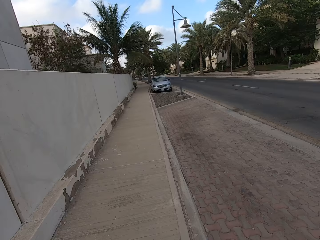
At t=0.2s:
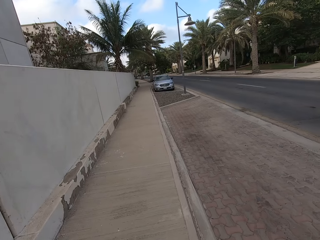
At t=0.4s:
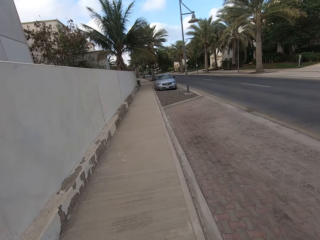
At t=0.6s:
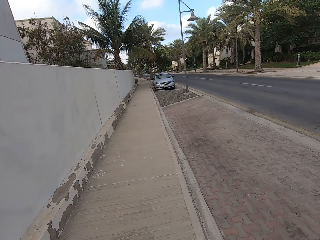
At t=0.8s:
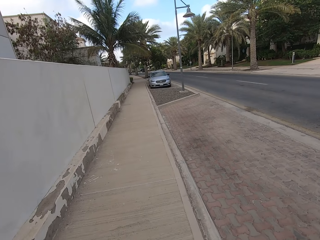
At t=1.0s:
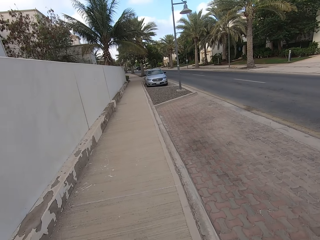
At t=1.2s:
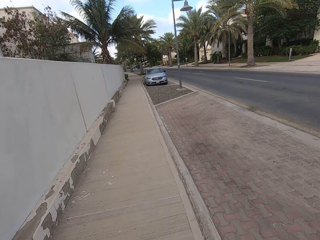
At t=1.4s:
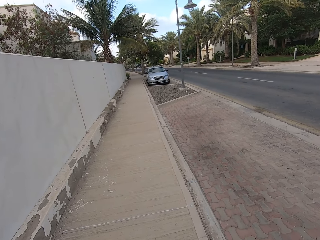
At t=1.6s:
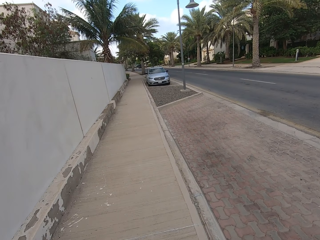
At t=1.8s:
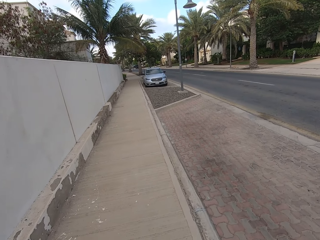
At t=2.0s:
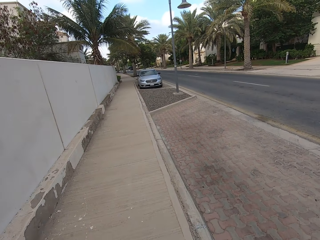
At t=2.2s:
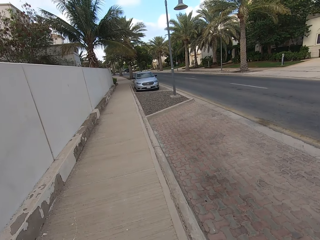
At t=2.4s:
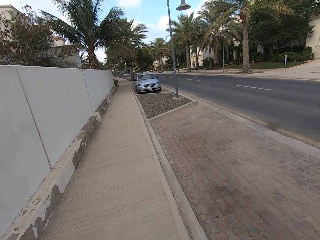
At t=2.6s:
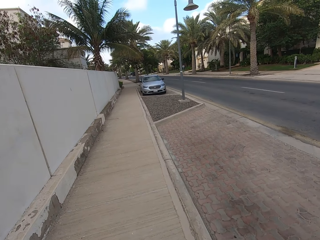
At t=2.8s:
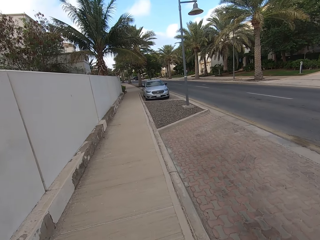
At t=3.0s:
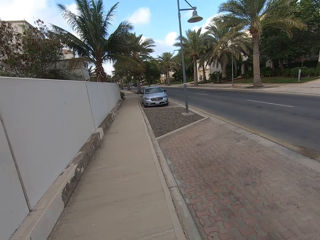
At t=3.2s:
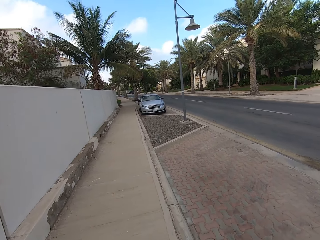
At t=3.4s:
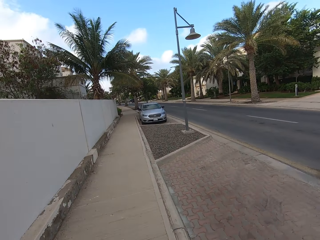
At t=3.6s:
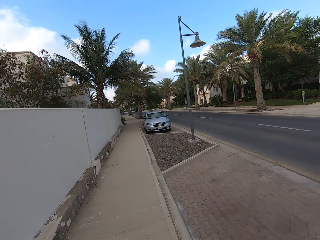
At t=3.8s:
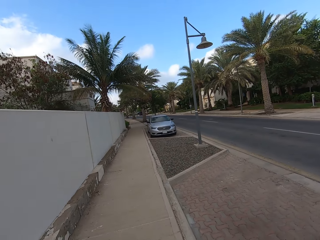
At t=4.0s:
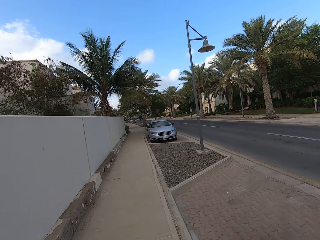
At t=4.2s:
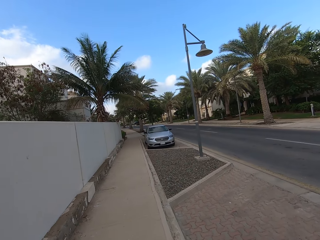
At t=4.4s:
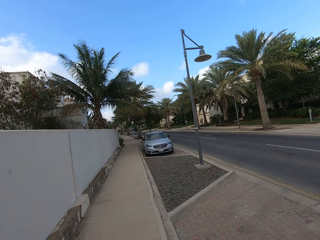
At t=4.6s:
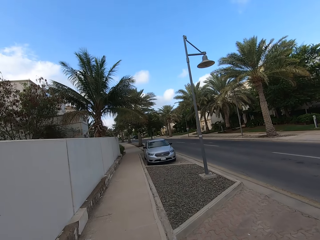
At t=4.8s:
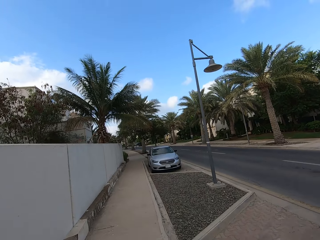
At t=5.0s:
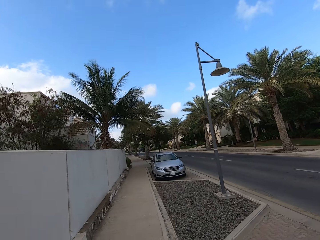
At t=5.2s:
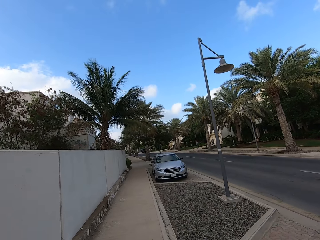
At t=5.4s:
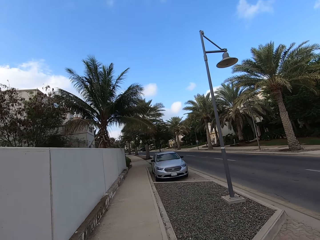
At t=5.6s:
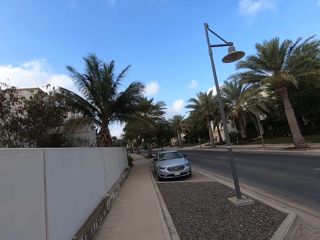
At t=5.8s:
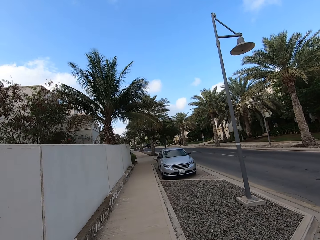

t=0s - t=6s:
The camera wearer walks on the sidewalk.

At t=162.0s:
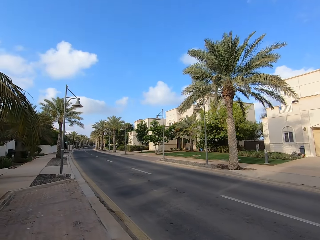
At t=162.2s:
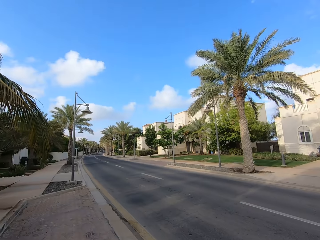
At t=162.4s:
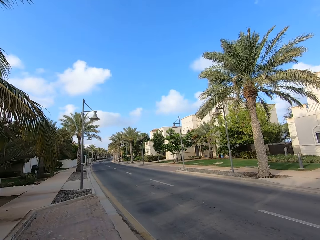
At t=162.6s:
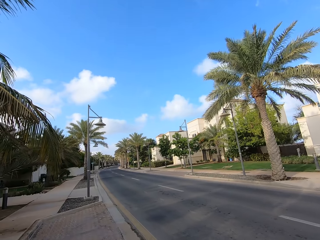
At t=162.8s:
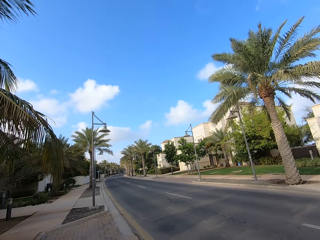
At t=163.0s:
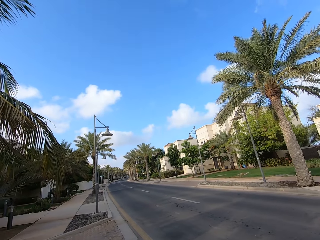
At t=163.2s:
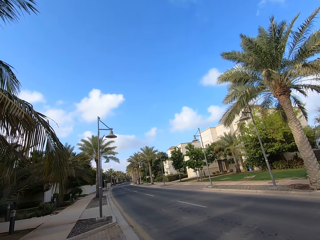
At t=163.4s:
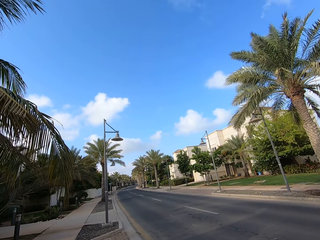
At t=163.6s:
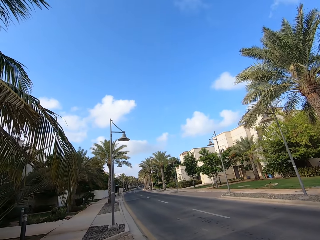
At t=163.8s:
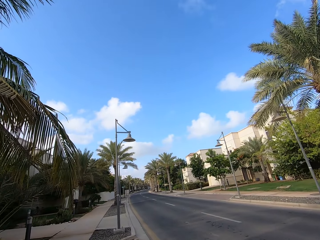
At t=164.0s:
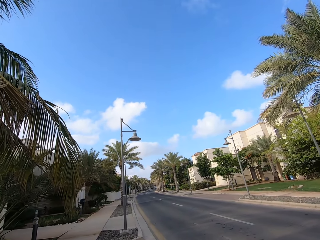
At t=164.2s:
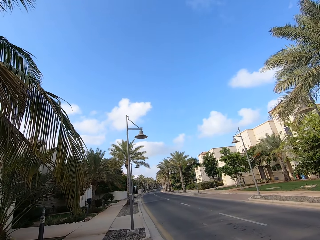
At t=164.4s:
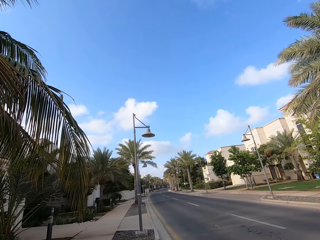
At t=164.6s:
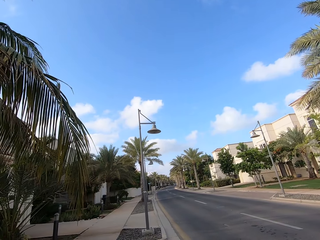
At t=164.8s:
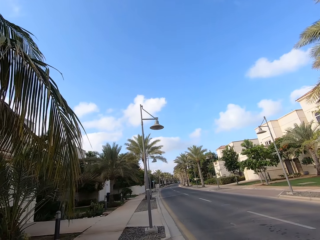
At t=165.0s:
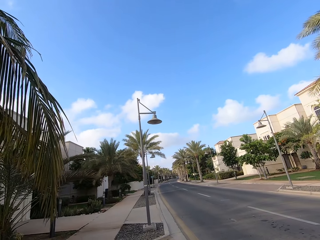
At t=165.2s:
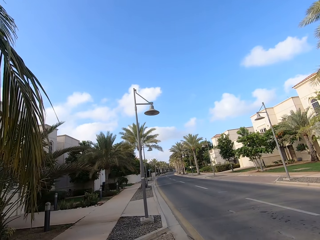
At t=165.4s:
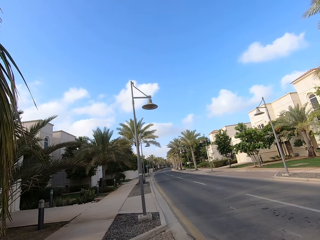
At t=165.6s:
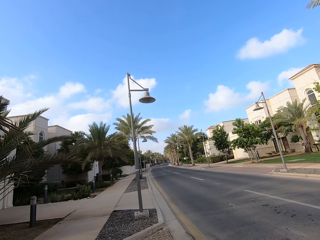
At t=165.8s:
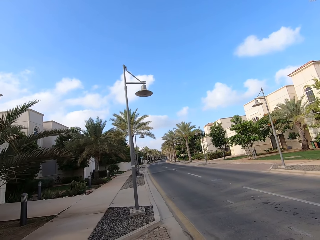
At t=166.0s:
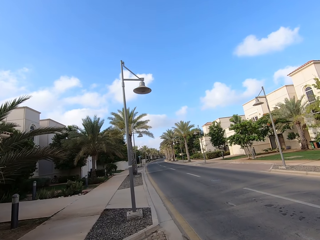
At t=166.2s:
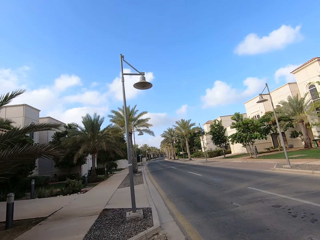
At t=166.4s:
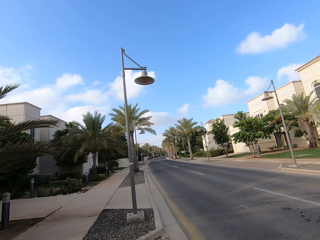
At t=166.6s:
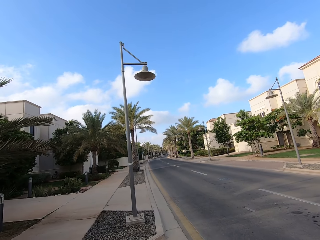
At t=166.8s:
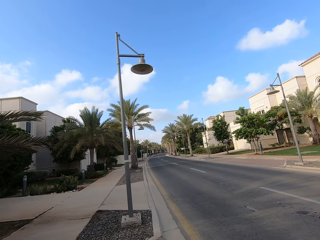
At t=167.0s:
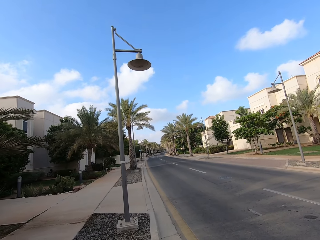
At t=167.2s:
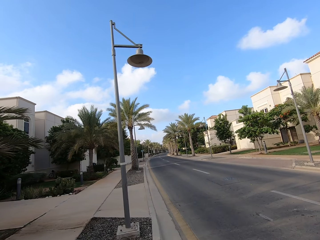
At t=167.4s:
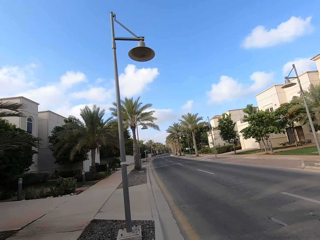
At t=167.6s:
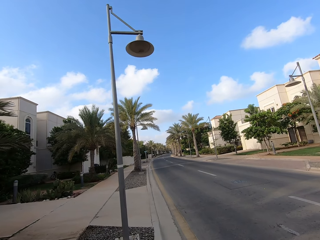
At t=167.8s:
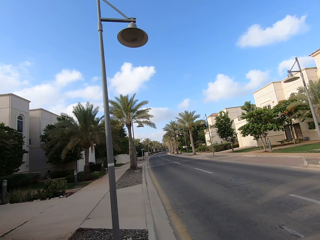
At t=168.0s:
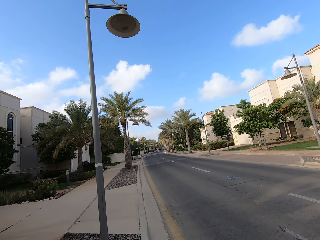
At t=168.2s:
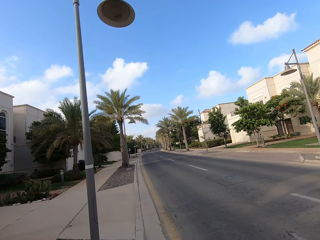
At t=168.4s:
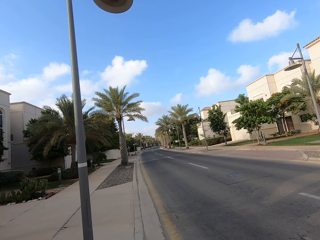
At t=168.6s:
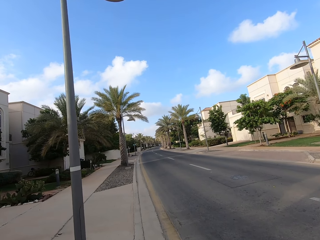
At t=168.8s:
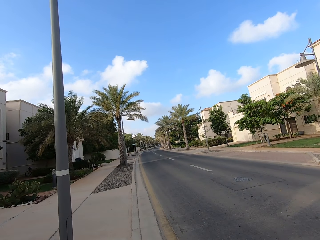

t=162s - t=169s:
The camera wearer walks on the road.

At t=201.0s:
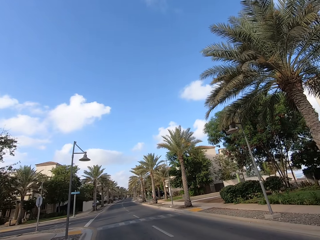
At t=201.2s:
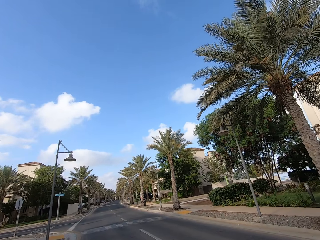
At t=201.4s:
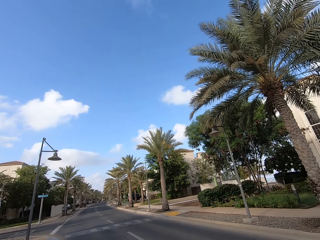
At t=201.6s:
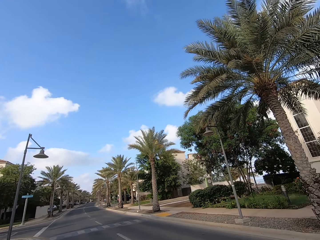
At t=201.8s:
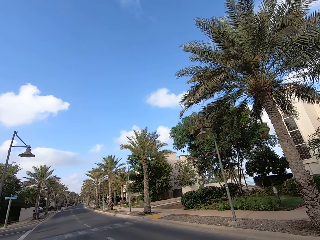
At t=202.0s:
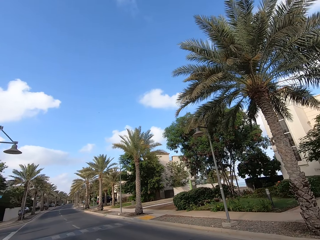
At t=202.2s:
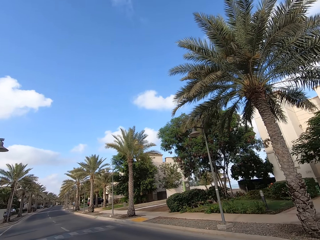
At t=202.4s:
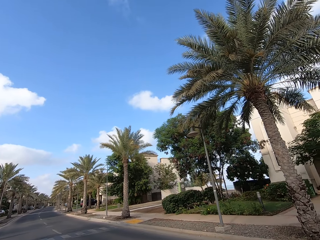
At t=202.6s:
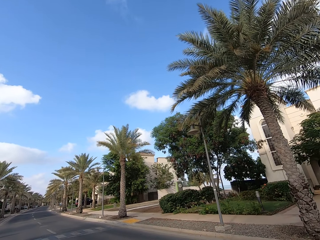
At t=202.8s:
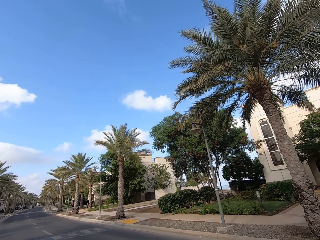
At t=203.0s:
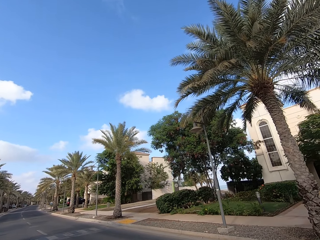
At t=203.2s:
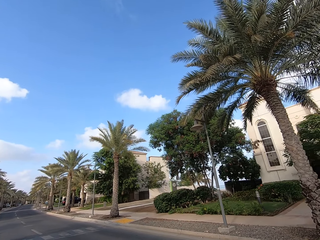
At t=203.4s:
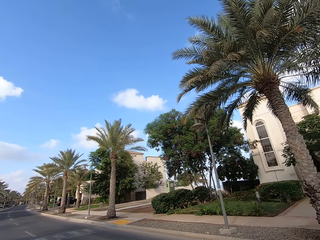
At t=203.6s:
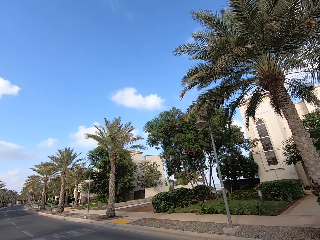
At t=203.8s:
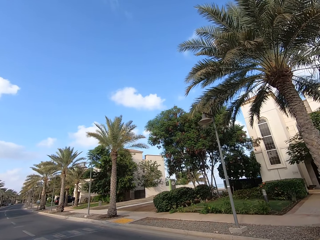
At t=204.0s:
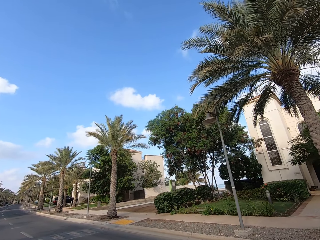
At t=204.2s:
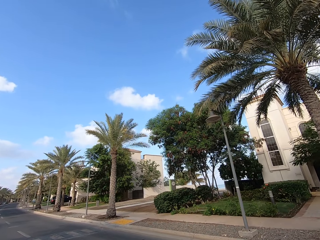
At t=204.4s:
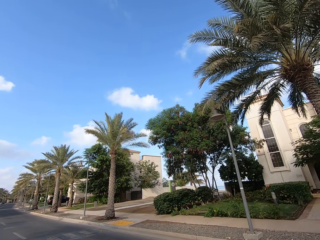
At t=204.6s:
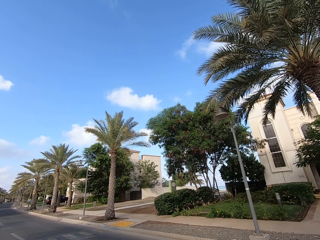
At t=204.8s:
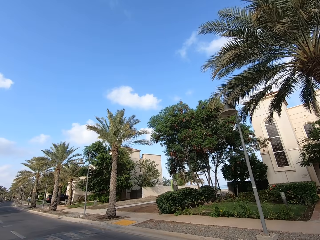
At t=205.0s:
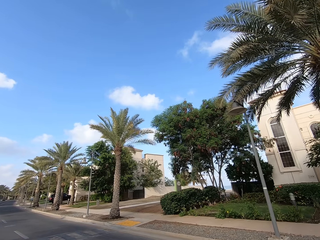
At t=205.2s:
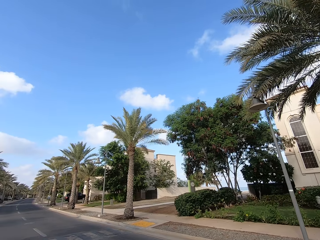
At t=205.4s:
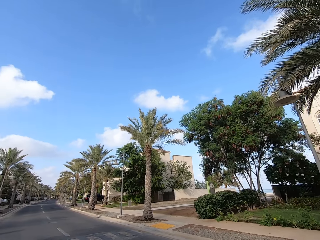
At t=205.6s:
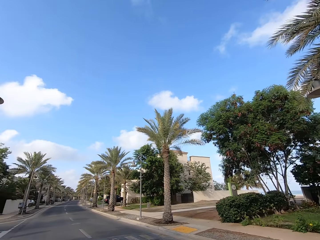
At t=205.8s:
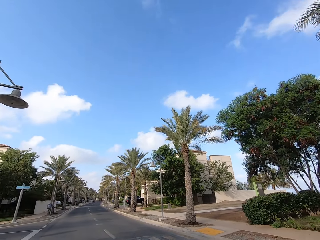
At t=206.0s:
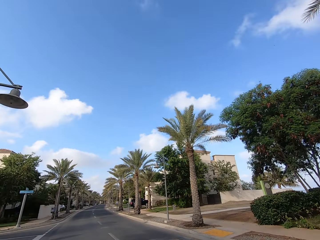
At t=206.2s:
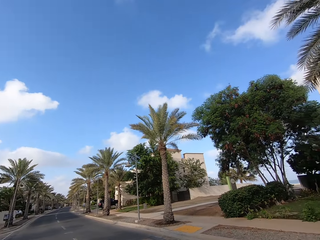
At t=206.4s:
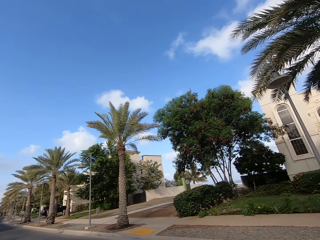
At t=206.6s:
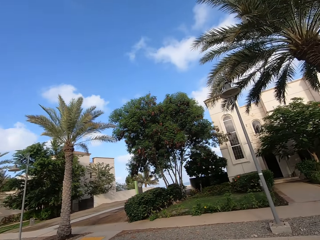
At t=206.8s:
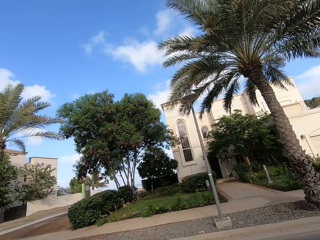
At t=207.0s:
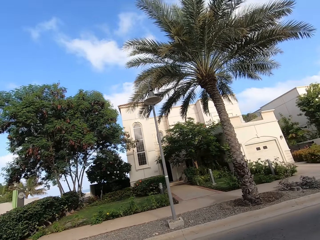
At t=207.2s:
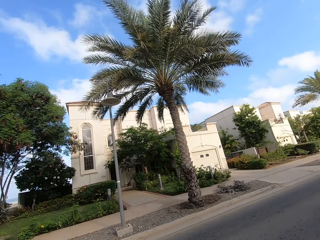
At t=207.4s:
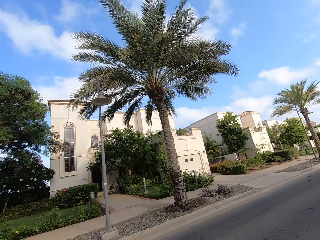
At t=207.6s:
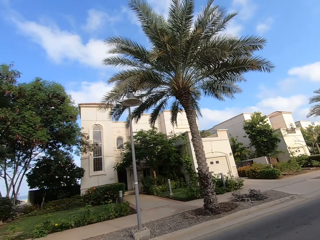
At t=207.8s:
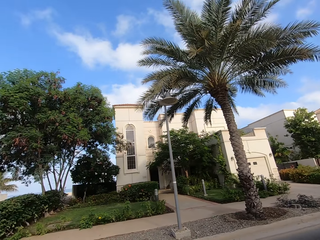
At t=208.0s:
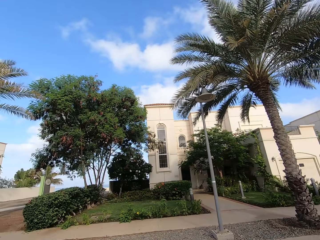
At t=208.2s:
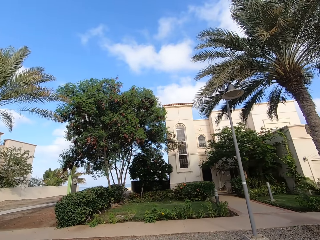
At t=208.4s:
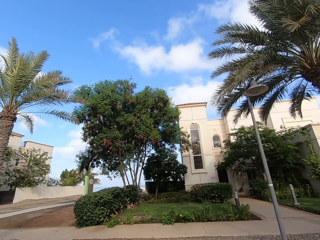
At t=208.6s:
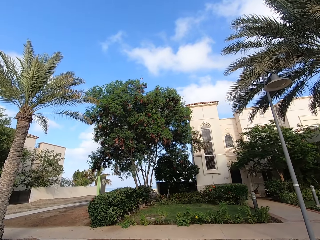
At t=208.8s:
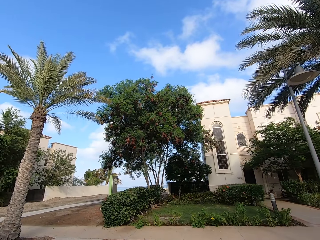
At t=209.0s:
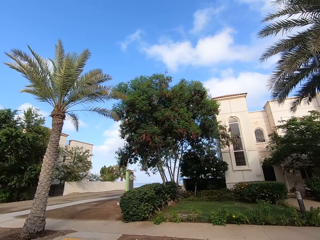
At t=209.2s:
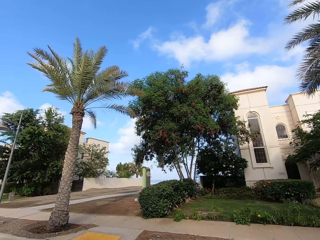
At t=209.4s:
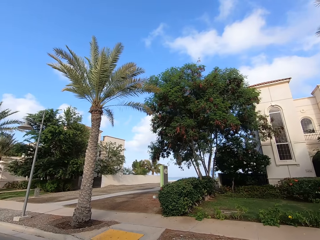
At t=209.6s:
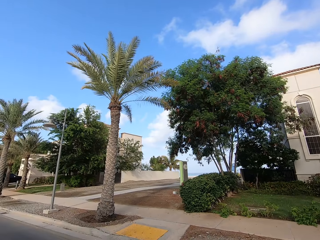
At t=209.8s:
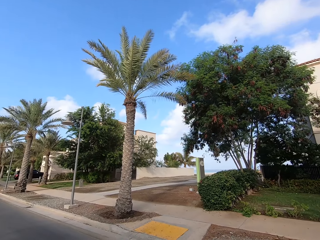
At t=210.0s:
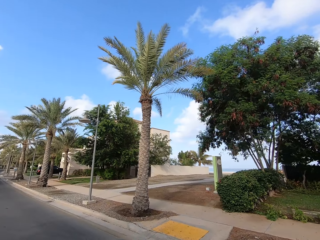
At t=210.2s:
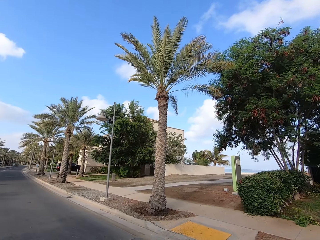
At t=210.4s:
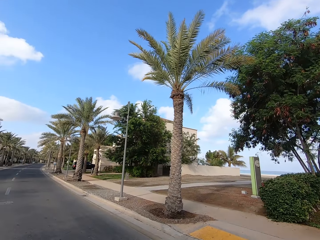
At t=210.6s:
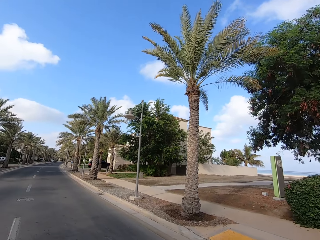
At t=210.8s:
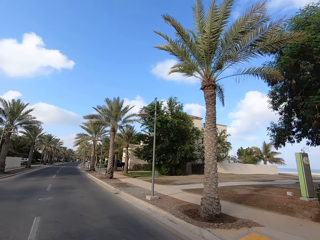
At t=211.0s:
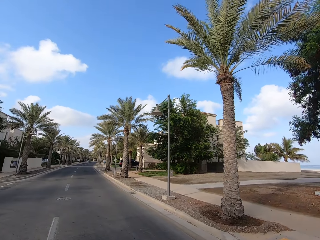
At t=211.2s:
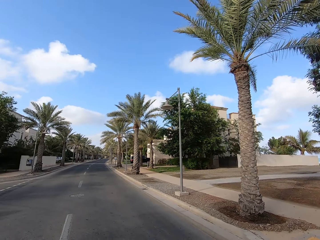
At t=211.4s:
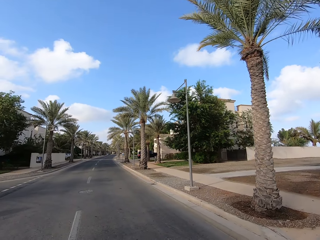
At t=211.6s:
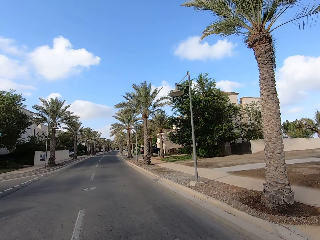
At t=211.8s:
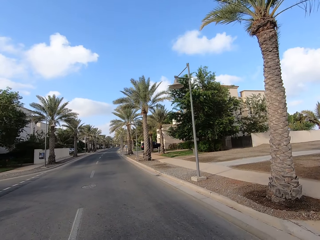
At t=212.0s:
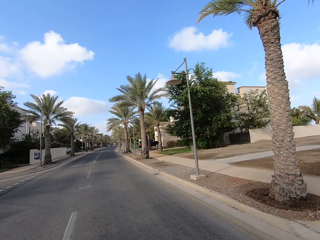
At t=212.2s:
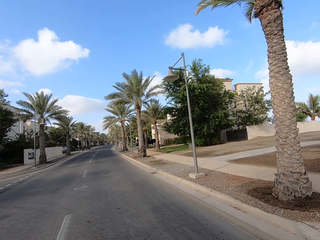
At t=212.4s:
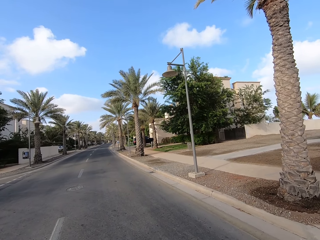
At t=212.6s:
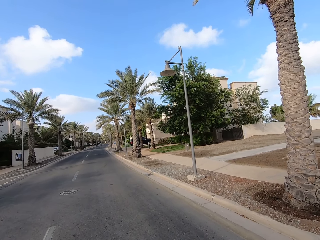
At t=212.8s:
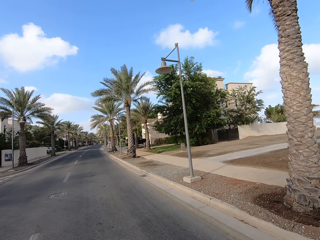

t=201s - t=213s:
The camera wearer crosses the road.
